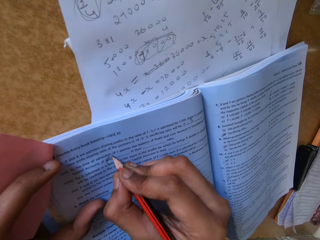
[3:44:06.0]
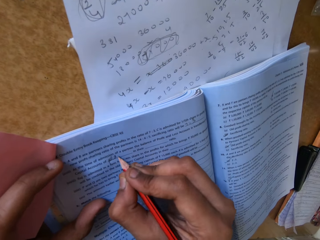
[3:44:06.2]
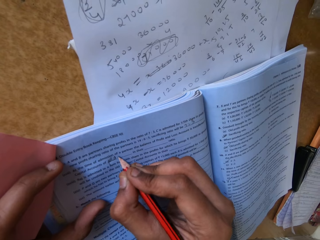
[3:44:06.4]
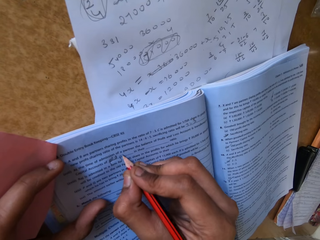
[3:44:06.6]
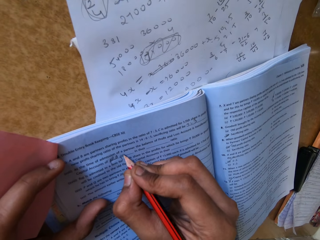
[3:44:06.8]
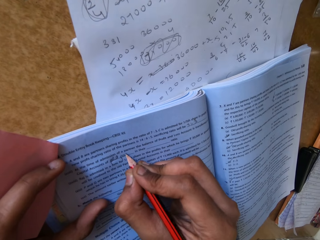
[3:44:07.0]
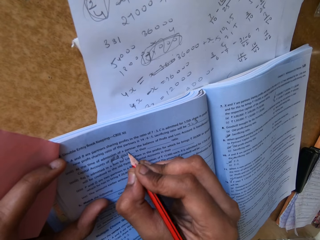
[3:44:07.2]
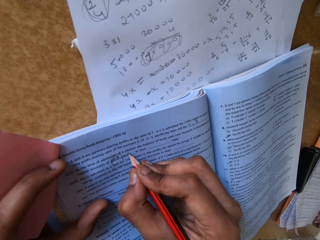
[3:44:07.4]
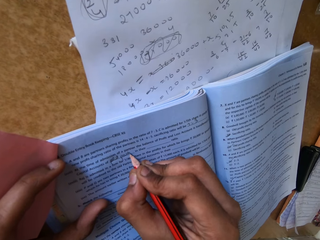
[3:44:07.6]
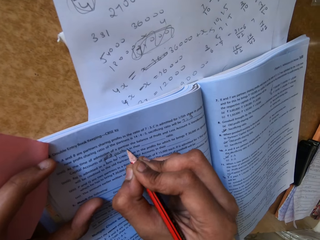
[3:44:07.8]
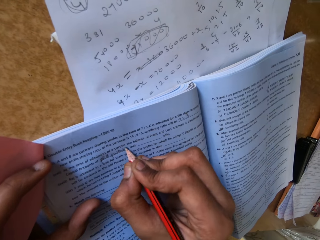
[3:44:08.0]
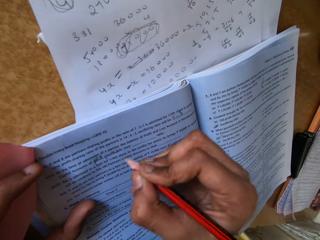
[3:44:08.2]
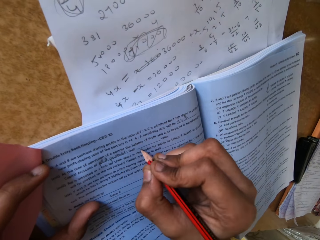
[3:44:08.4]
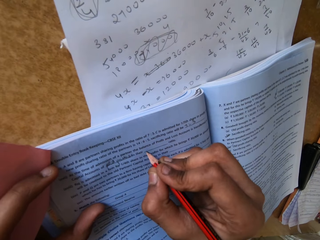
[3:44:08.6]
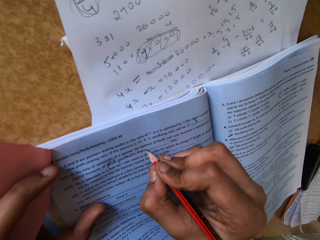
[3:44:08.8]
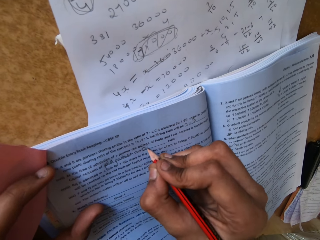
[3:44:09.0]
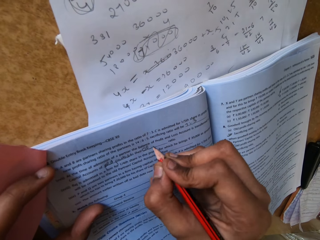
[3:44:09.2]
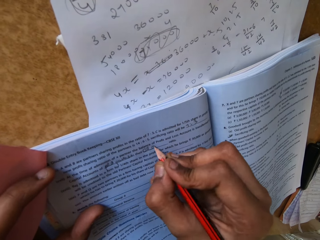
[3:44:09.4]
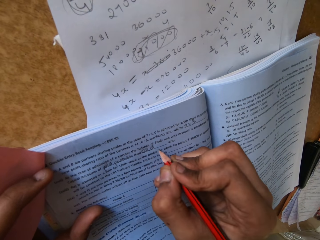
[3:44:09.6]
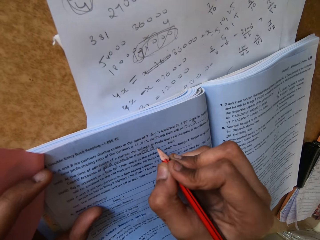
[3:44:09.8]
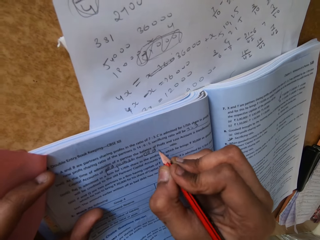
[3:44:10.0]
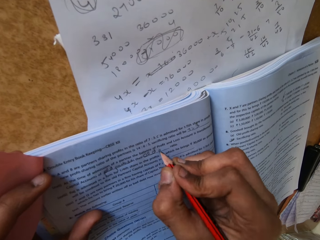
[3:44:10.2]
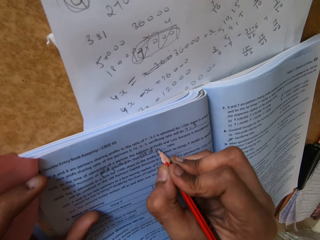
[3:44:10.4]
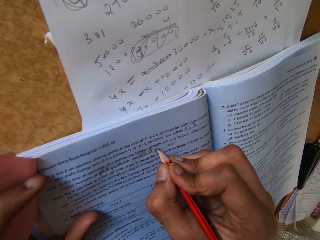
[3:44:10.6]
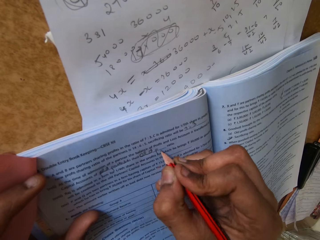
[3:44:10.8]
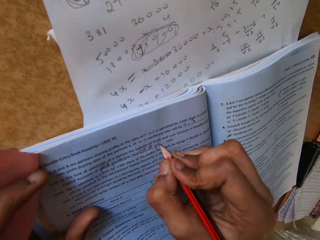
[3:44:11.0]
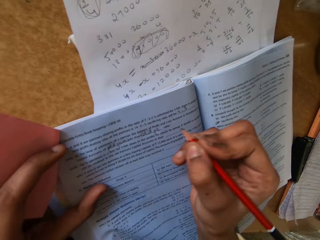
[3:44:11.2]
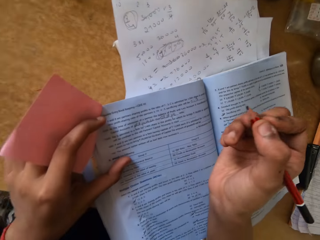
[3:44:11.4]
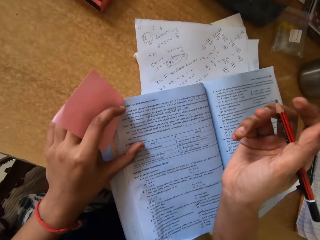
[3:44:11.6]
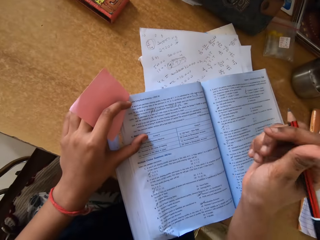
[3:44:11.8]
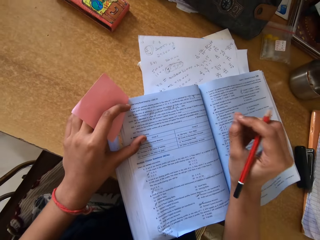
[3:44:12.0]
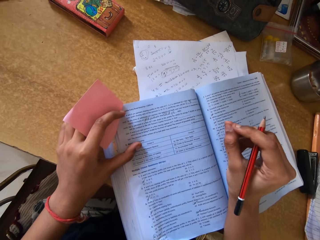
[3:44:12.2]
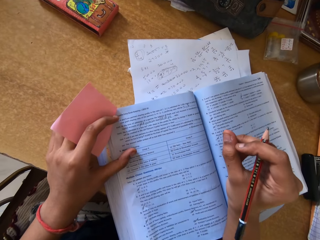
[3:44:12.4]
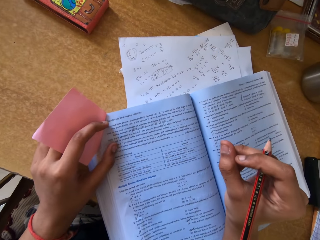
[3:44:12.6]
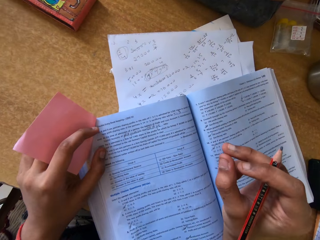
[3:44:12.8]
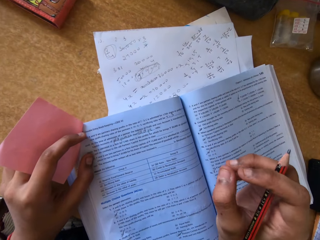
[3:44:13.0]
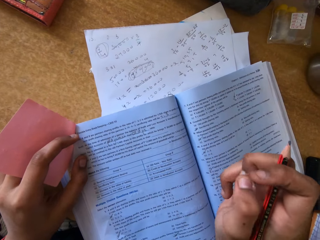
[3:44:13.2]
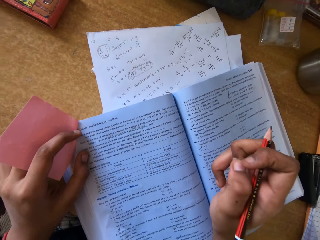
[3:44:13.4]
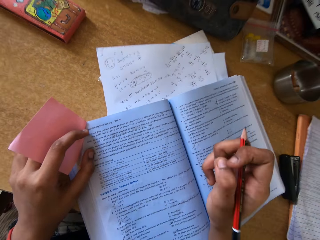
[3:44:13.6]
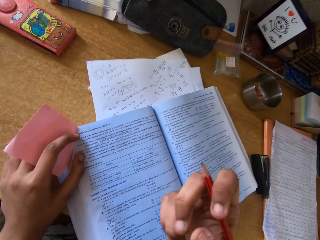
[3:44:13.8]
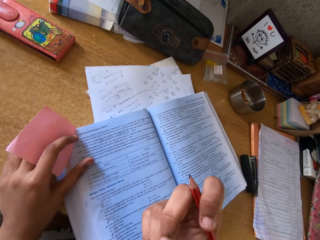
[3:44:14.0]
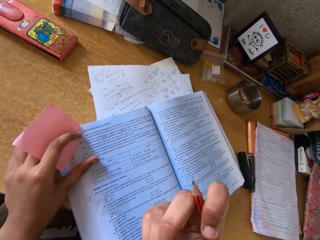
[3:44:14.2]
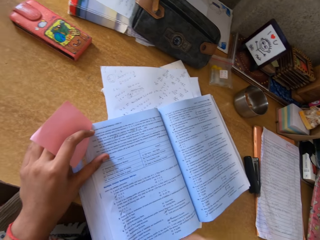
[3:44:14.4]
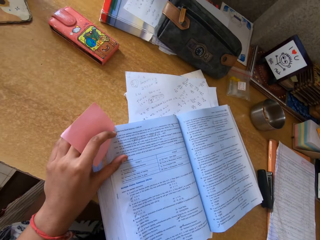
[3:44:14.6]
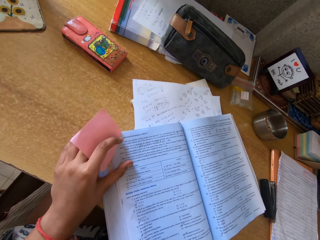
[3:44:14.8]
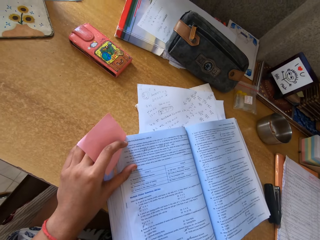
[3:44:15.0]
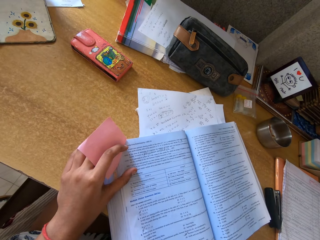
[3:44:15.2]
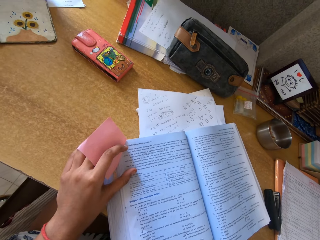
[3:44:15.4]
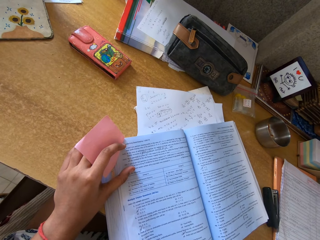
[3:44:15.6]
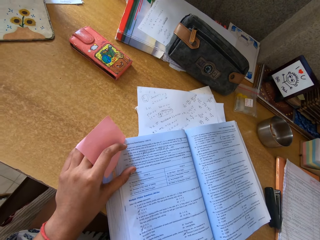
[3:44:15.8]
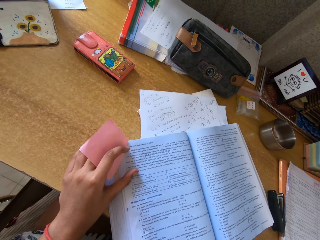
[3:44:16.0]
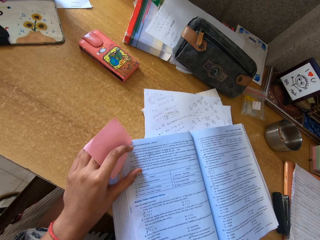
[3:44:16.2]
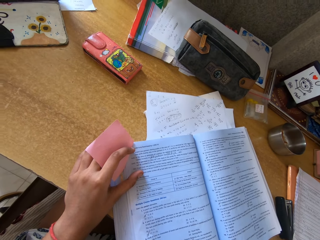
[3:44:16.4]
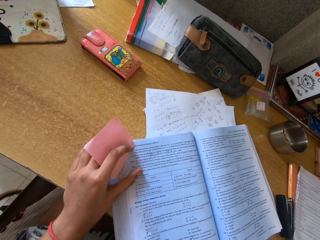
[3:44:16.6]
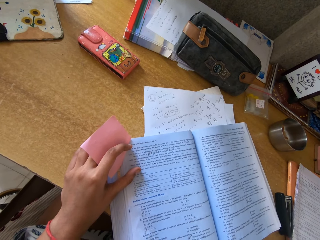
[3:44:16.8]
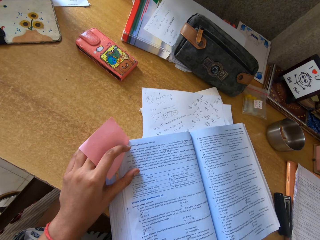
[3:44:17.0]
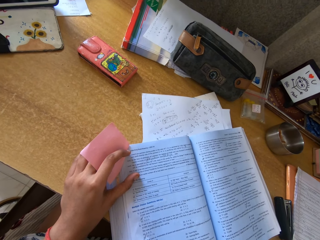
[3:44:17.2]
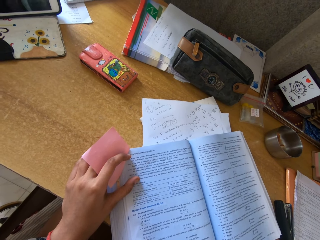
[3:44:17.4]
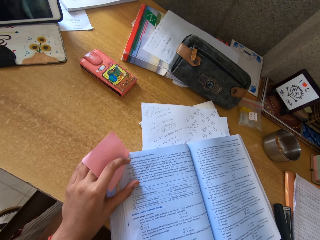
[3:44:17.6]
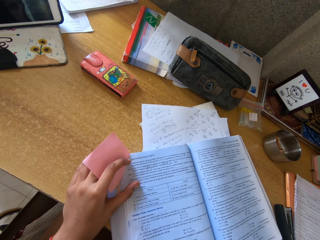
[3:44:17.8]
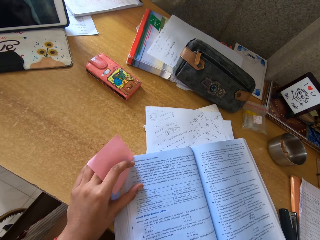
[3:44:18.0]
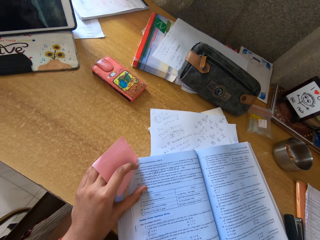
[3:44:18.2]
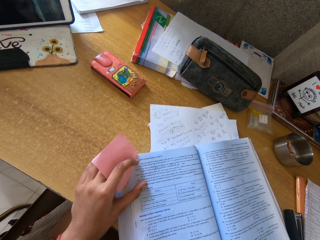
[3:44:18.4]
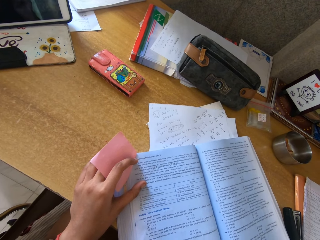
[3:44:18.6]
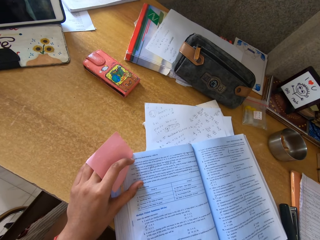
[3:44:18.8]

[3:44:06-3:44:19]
The camera wearer writes on the book with the pencil in the right hand. She raises her right hand with the pencil. She looks at the book on the table. She directs the right hand towards the forehead. She lifts the left hand. She looks at the mirror.

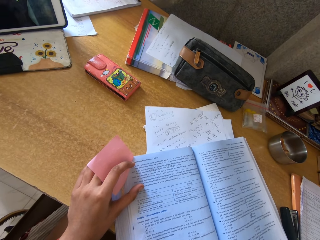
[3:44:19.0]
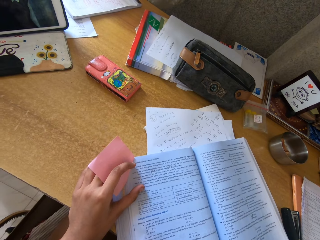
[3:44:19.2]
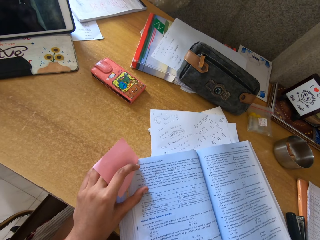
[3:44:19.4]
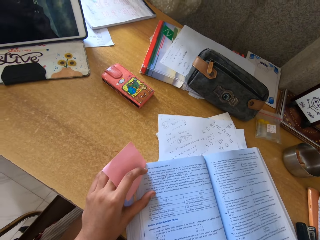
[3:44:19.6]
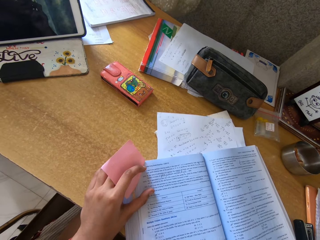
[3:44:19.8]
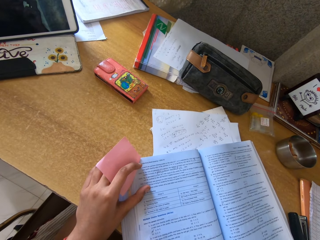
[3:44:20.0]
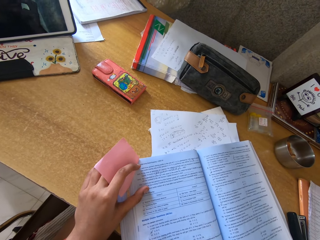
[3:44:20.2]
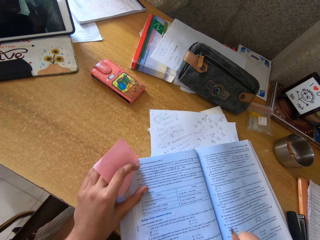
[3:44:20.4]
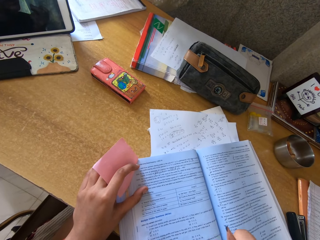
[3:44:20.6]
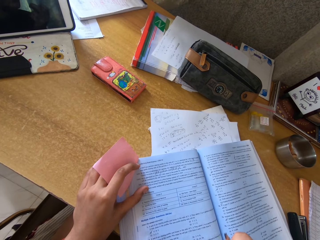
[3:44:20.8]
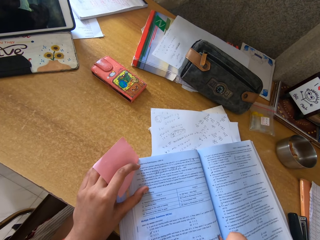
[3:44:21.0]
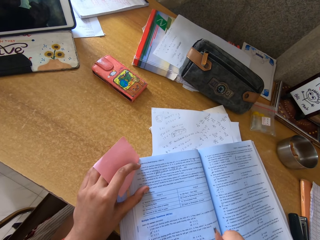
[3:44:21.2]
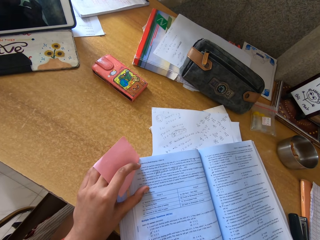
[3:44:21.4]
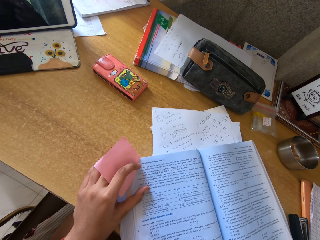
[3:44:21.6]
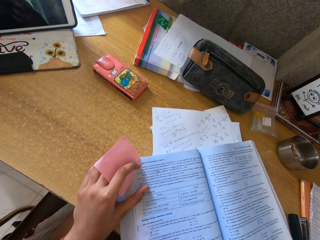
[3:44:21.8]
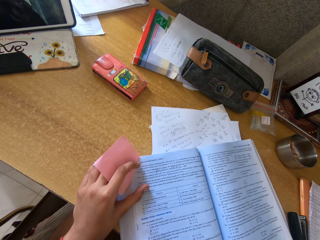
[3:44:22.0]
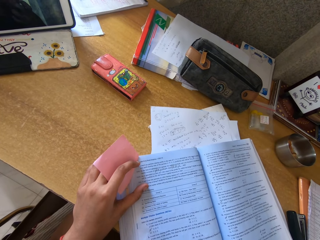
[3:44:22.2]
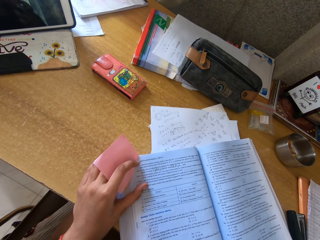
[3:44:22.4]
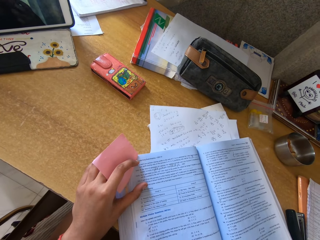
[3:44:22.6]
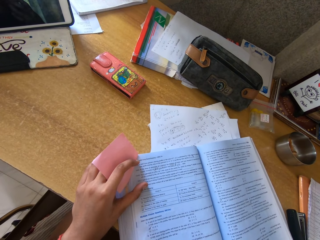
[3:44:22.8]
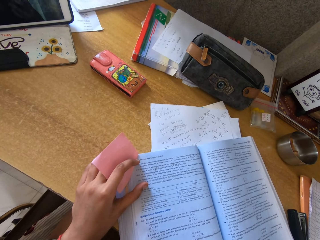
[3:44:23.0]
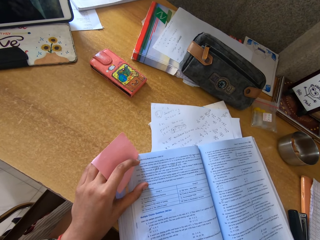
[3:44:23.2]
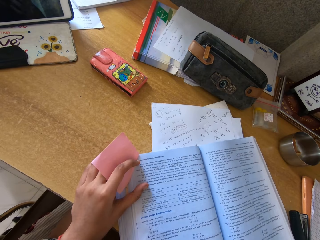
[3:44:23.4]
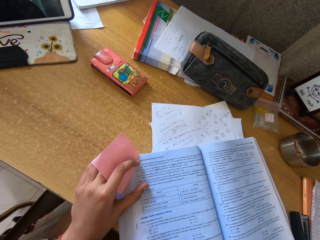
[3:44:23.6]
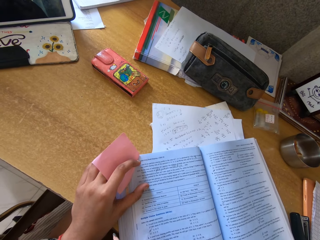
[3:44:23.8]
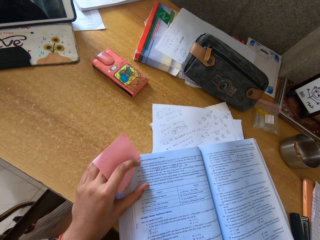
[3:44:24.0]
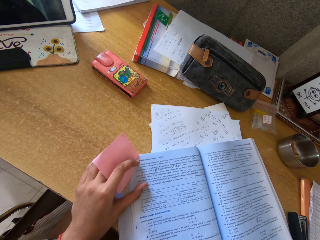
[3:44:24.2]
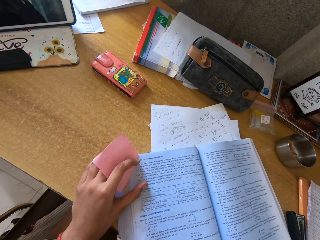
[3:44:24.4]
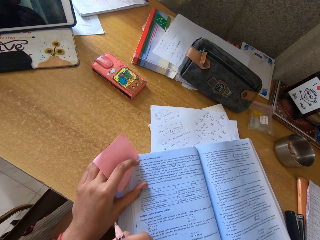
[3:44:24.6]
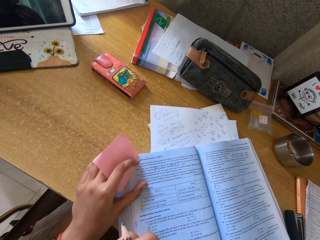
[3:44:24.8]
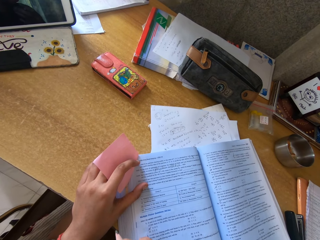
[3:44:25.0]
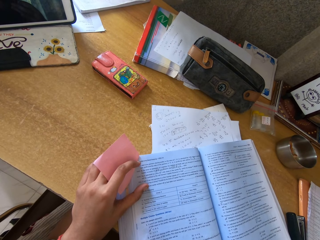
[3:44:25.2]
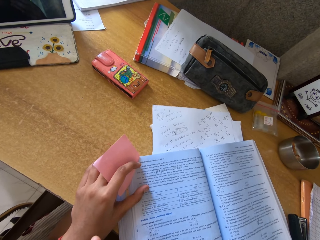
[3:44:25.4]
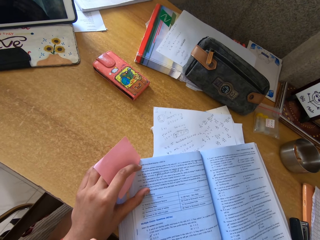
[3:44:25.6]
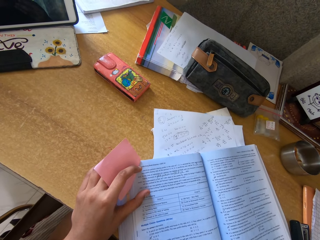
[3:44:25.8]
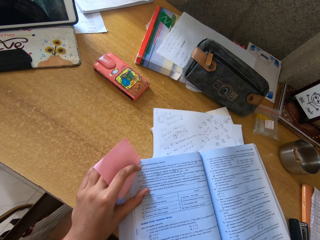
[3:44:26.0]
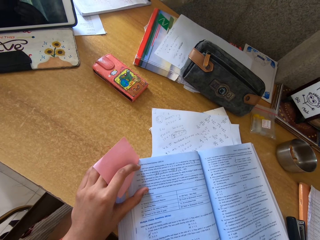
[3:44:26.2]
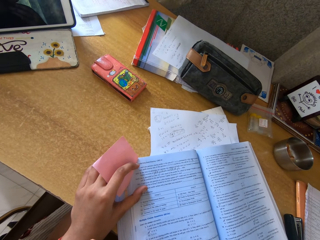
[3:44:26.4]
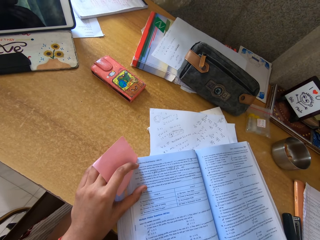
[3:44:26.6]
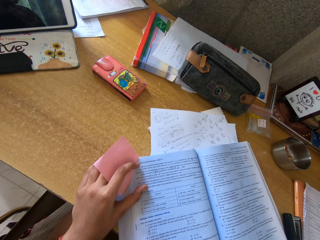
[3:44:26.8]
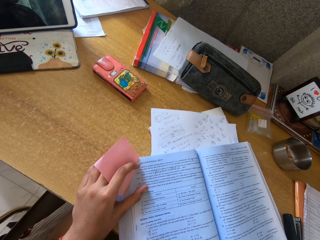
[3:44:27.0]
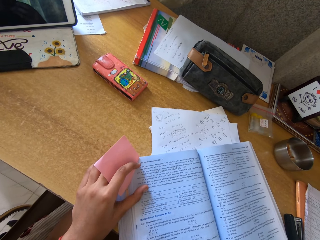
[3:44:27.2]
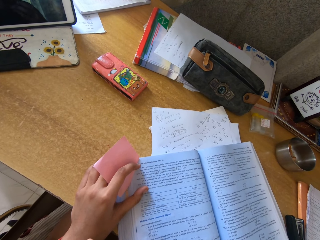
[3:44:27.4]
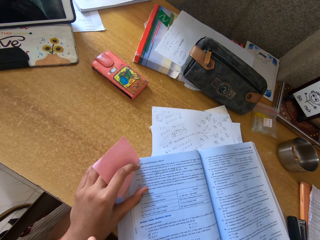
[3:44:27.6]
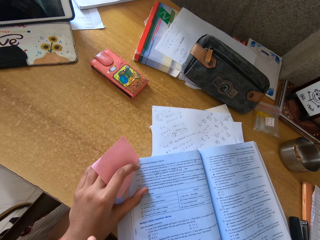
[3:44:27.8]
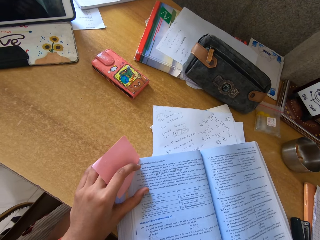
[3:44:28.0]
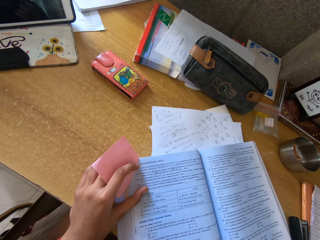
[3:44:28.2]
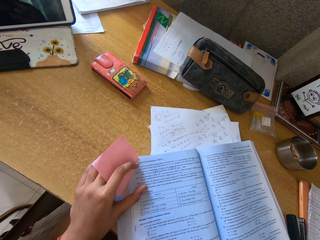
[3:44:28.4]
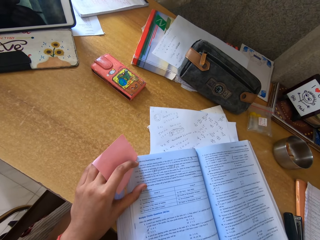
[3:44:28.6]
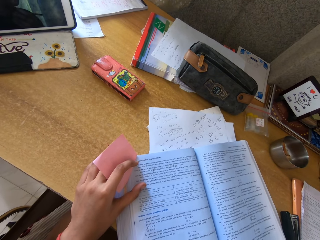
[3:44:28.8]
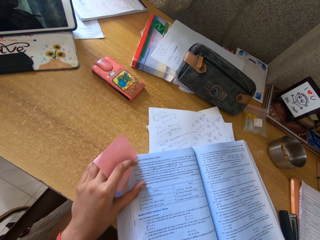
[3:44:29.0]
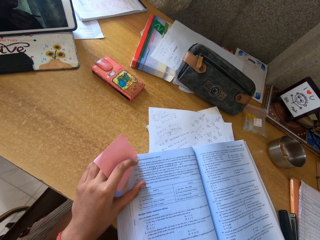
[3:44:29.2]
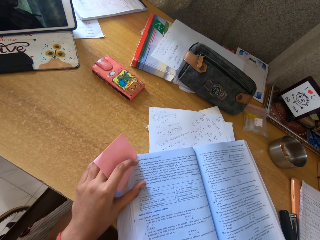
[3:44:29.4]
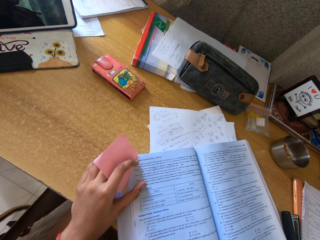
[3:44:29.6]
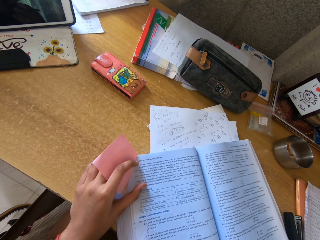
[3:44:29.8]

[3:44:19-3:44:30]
The camera wearer looks at the bag on the table. They look at the book on the table.
